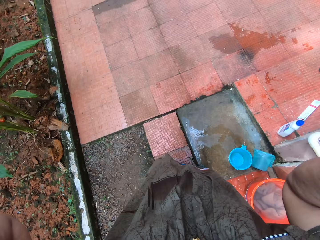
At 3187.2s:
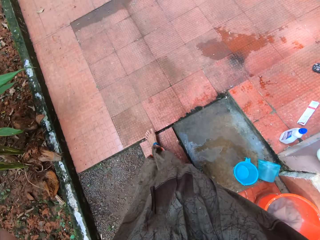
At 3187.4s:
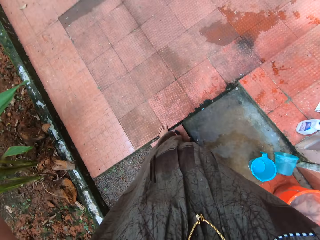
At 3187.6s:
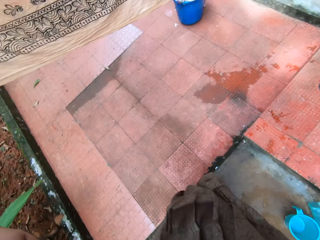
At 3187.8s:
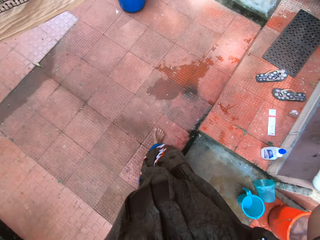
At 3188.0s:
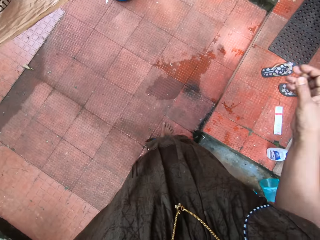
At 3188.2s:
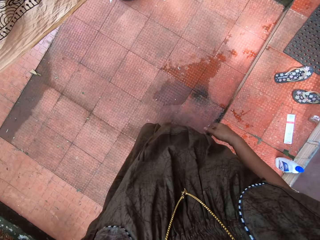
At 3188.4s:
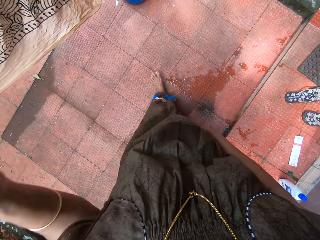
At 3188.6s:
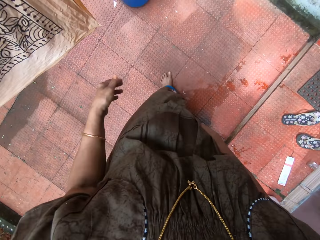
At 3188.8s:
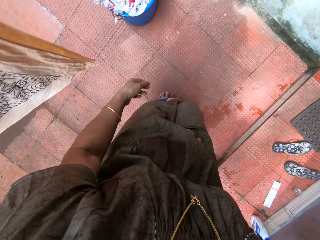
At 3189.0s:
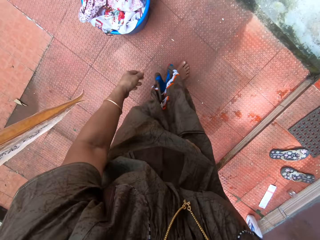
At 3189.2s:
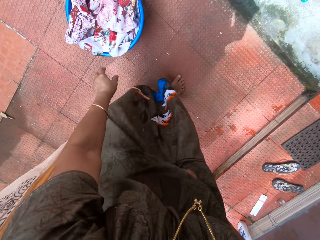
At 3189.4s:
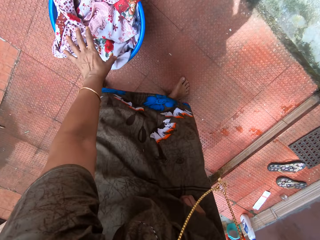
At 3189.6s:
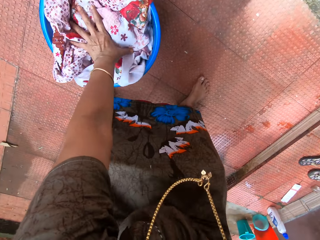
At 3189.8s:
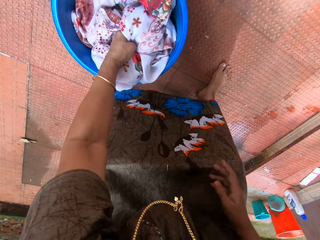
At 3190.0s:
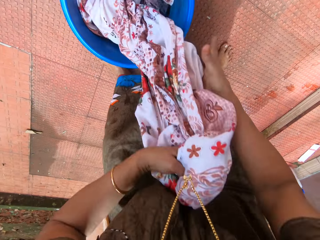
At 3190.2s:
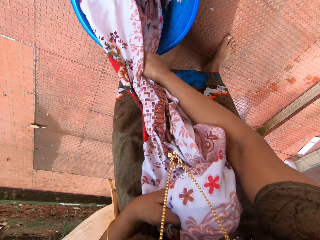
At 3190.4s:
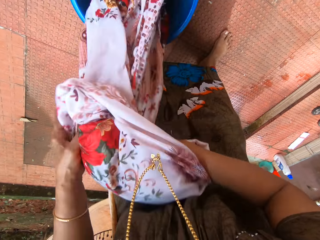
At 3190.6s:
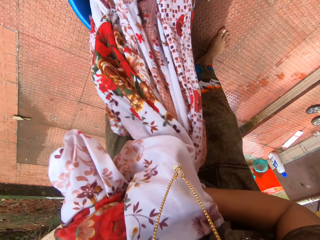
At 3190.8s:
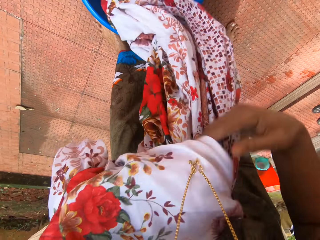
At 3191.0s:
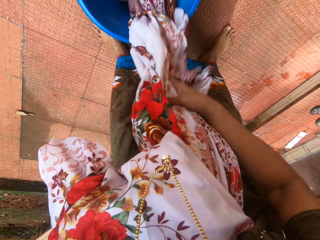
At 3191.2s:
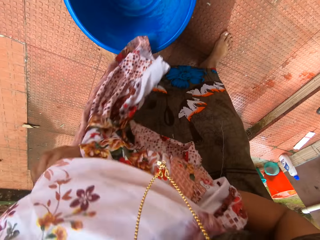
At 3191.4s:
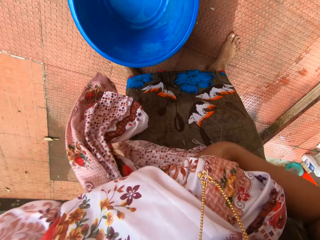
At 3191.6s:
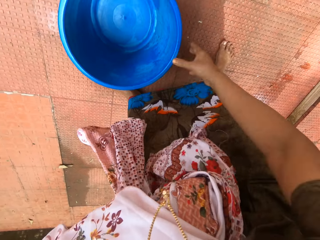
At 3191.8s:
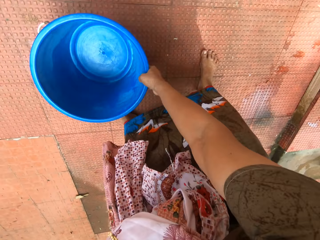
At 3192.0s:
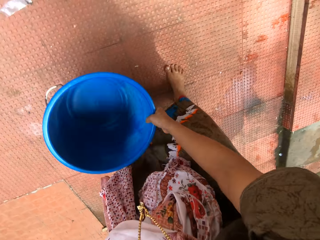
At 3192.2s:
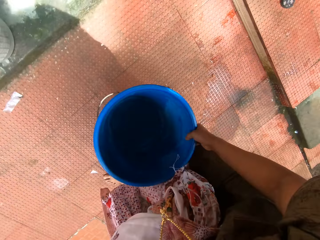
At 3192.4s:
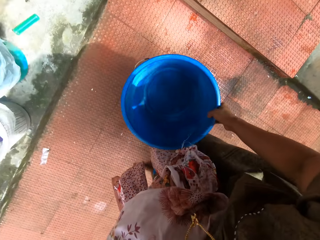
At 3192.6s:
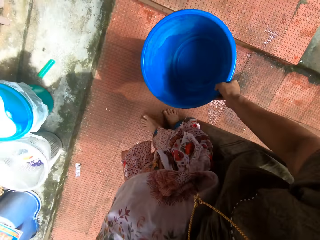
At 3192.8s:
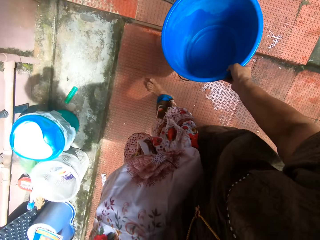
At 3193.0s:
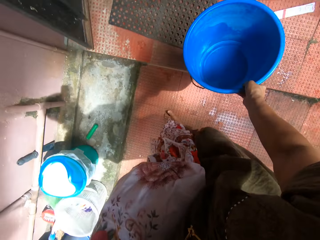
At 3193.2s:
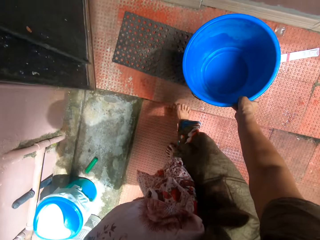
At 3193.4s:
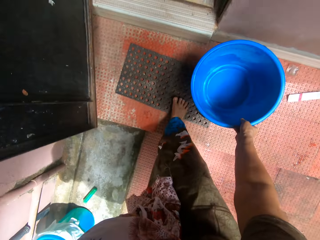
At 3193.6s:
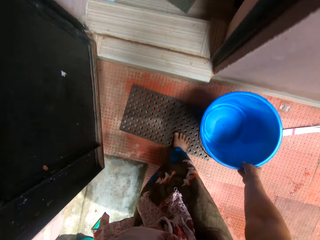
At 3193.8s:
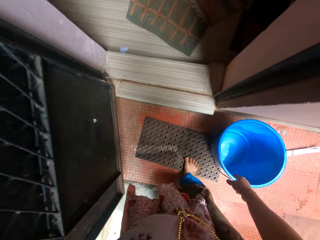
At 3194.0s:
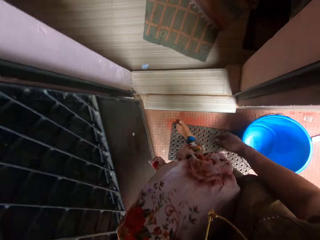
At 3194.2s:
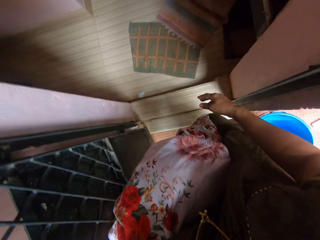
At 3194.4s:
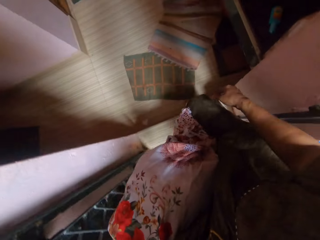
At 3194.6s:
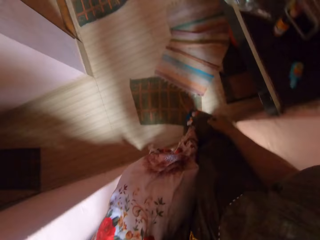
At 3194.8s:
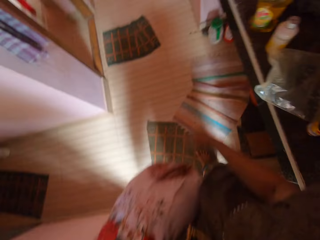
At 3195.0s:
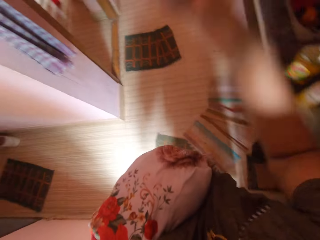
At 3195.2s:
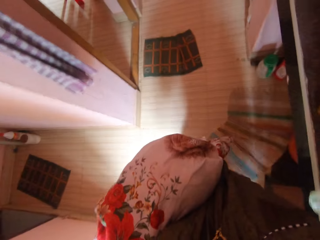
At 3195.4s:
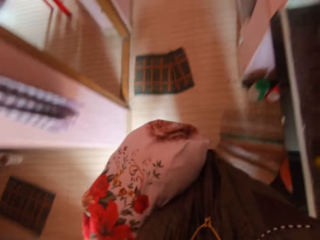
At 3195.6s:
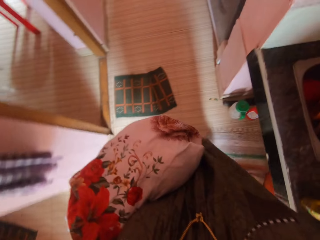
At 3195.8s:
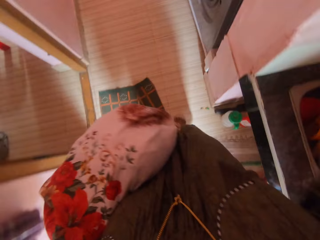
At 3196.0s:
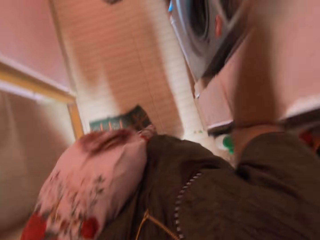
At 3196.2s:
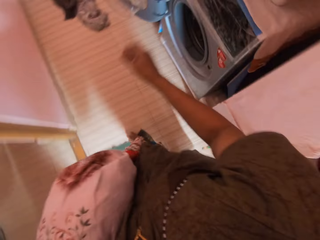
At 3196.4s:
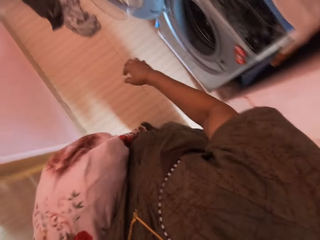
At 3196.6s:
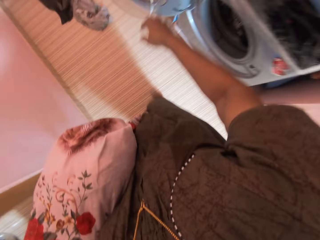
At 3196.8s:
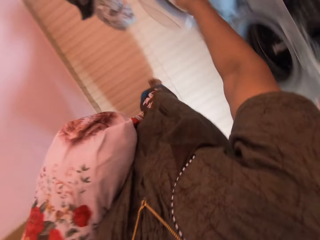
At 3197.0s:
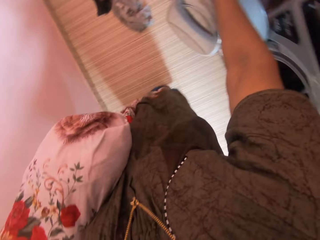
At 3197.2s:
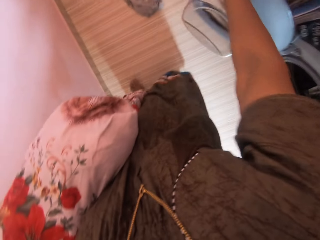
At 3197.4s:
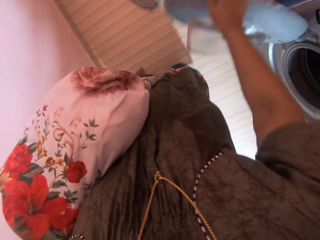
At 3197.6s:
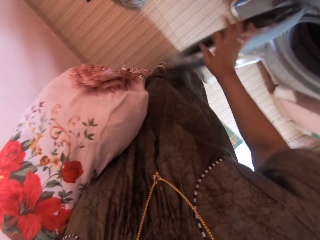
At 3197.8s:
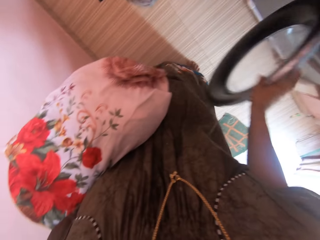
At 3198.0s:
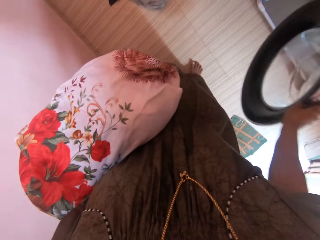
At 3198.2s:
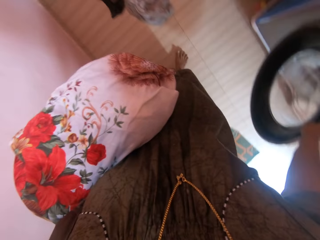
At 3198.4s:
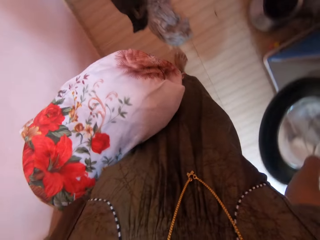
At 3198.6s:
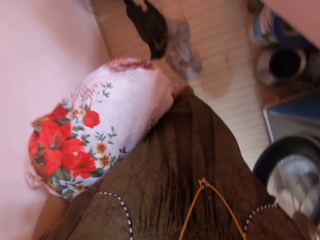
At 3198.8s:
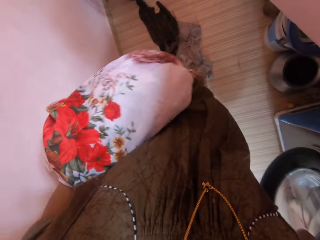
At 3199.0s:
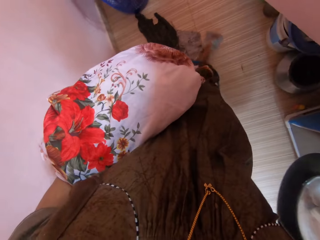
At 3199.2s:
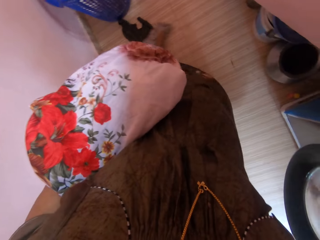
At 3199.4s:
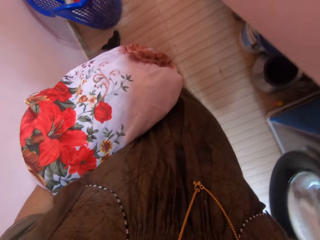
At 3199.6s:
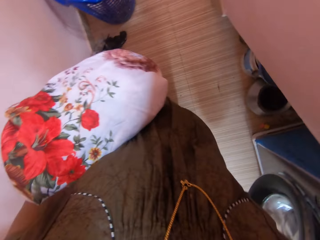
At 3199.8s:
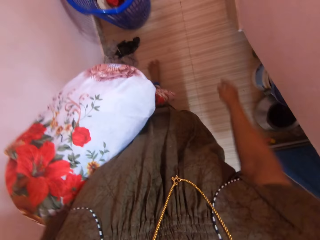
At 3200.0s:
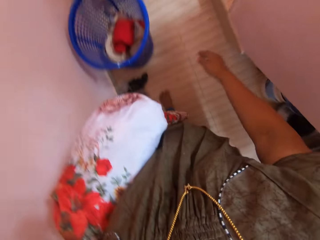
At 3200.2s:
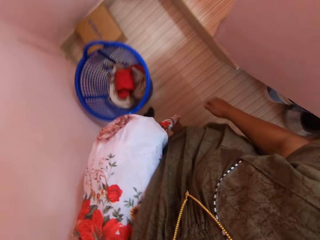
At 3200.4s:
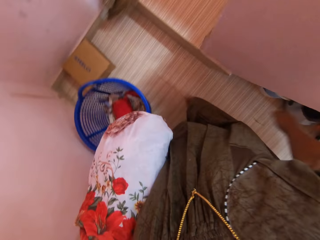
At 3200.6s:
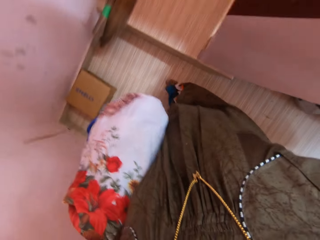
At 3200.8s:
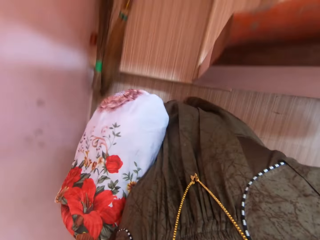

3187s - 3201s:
The camera wearer touches something. She walks around the compound. She walks towards the bucket. She grabs another wrapper from the bucket with her right hand. She pulls up the wrapper with both hands. She holds the wrapper with her left hand. She picks up the bucket with her right hand. She walks around the compound. She drops the bucket on the floor by an entrance with her right hand. She walks into the laundry room. She touches something. She raises her right hand. She walks around the house. She lowers her right hand. She closes a washing machine's door with her right hand. She walks around the house.

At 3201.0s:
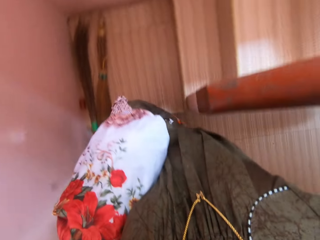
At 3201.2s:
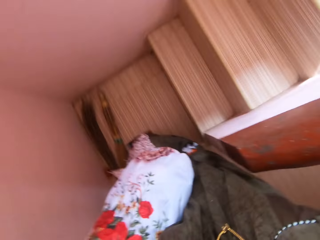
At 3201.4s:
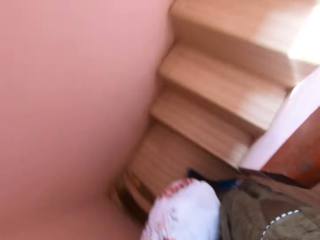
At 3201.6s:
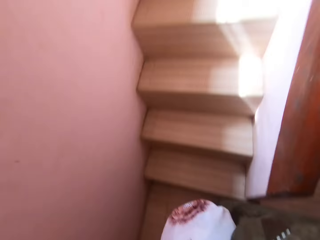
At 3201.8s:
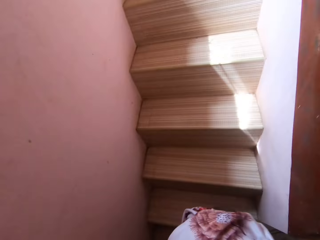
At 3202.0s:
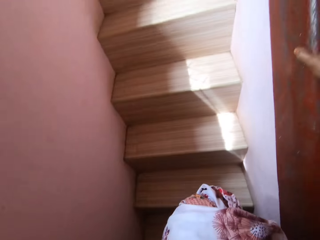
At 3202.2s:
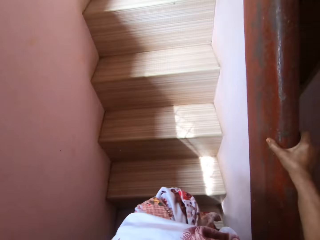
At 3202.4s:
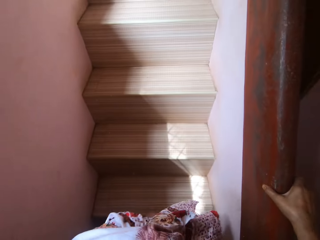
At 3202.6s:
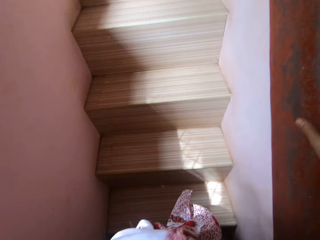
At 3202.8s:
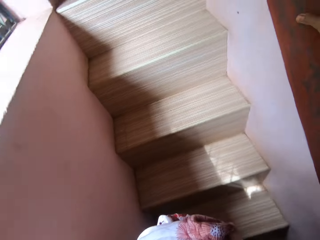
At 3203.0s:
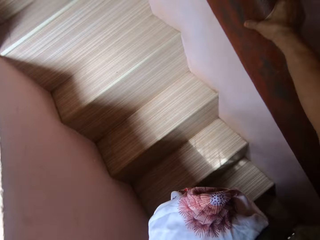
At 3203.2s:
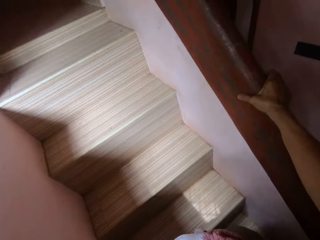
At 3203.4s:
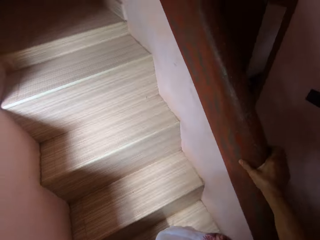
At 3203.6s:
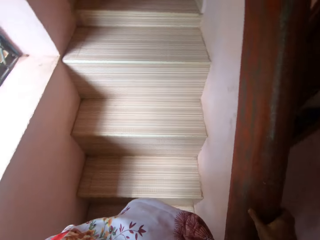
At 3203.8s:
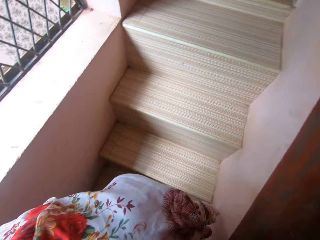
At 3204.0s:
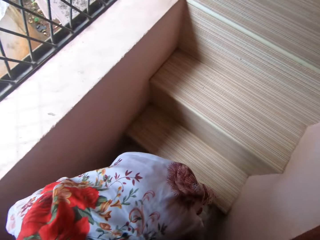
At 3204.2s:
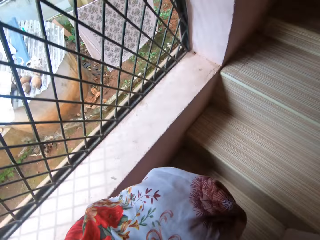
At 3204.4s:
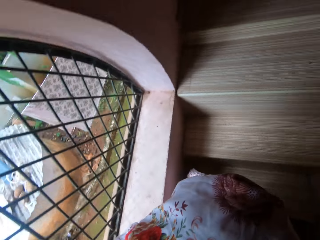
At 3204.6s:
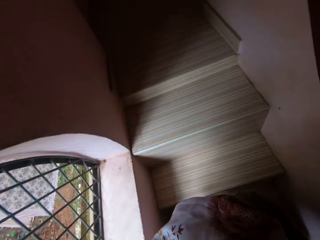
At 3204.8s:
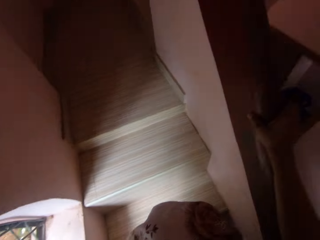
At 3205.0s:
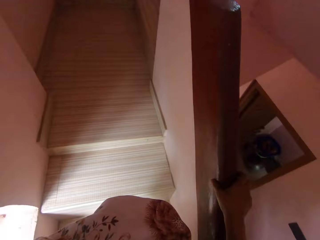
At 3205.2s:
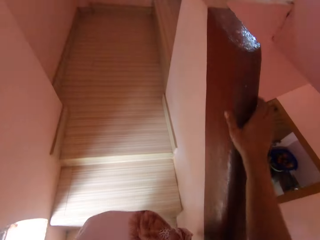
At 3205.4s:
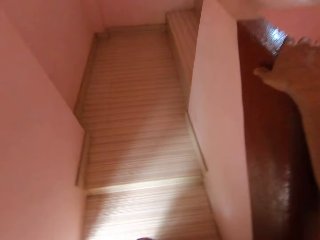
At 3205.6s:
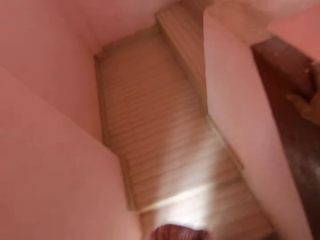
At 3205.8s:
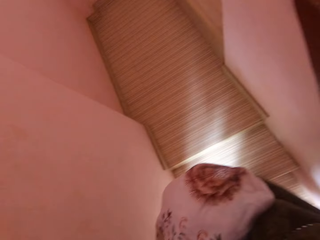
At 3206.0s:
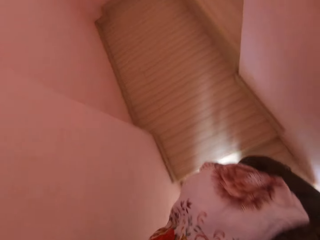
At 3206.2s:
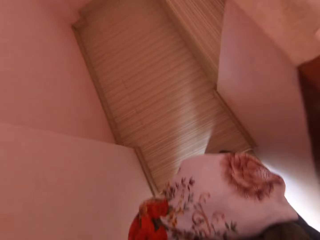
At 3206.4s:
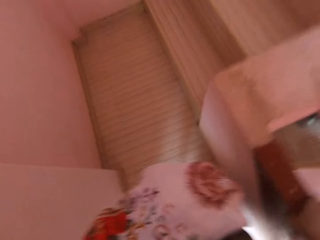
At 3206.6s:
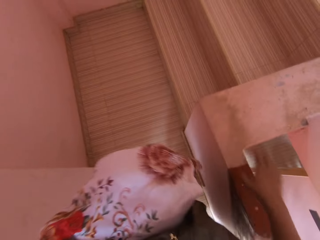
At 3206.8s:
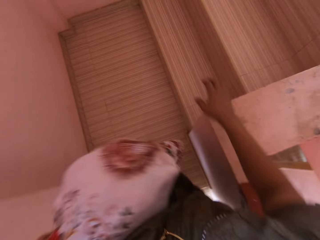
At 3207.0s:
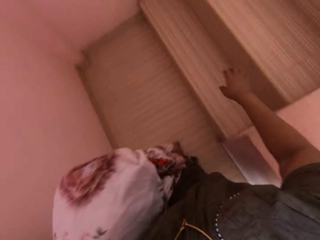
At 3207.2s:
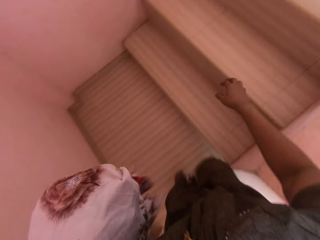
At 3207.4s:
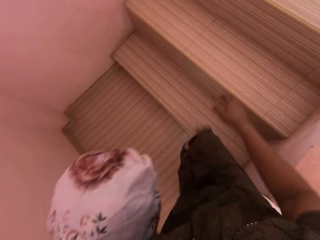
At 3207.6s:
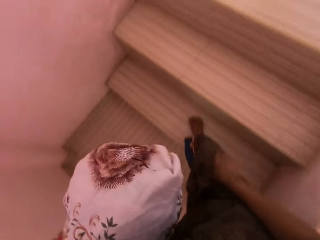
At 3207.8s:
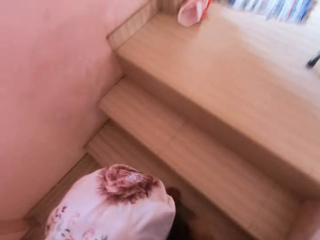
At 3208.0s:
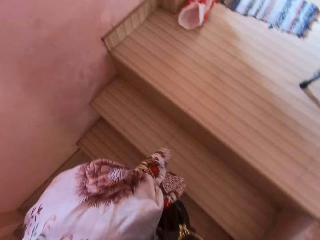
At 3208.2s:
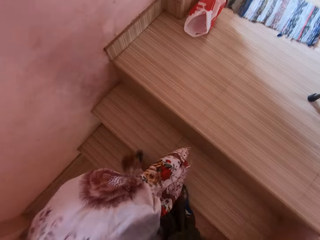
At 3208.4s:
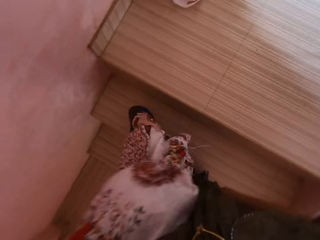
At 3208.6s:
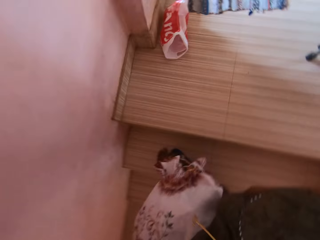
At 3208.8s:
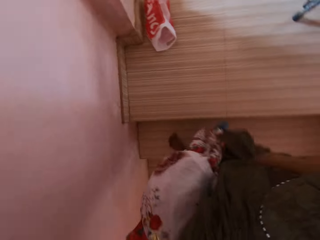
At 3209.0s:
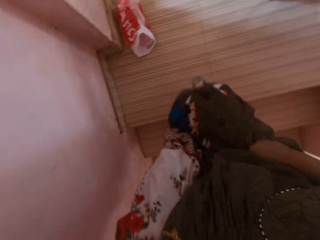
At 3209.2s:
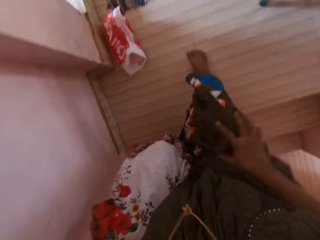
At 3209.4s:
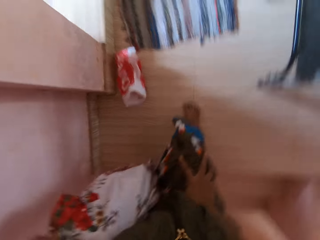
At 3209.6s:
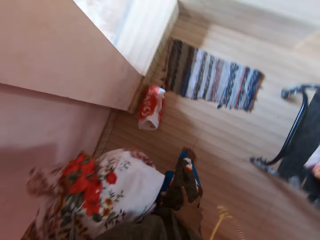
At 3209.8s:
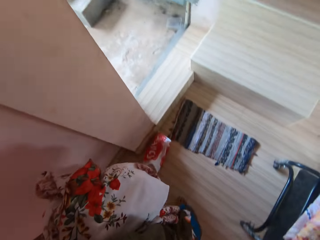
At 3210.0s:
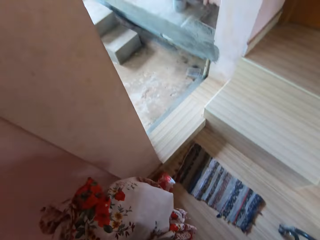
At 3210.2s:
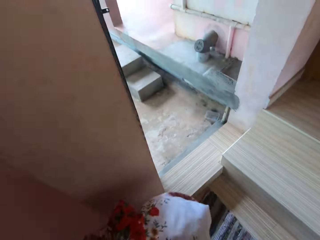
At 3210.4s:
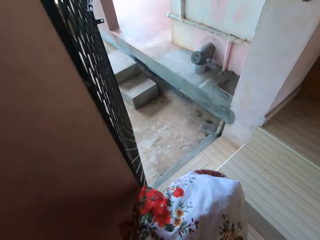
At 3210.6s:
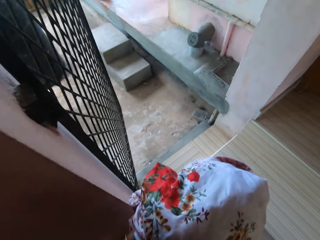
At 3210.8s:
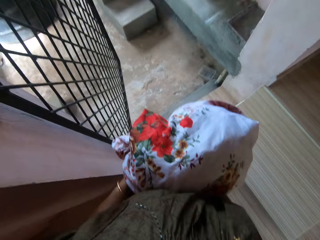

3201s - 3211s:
The camera wearer walks towards a staircase. They hold a hand rail on the staircase. They walk up the staircase.
